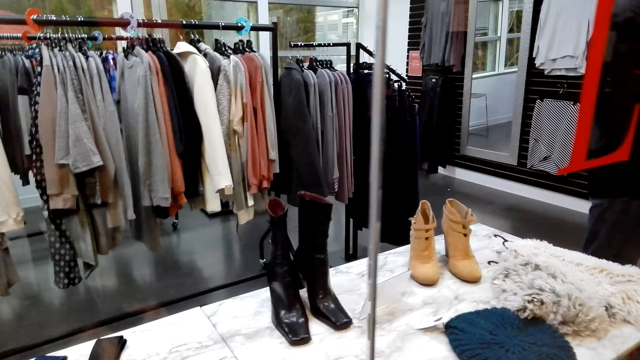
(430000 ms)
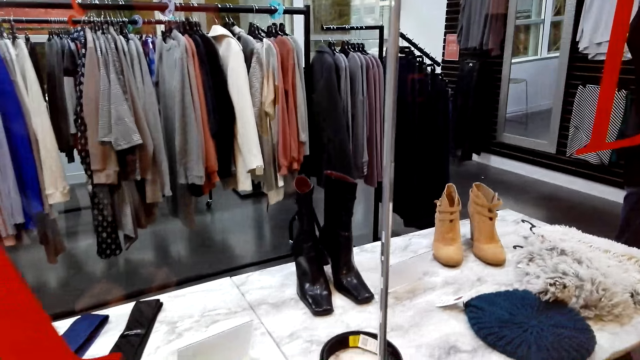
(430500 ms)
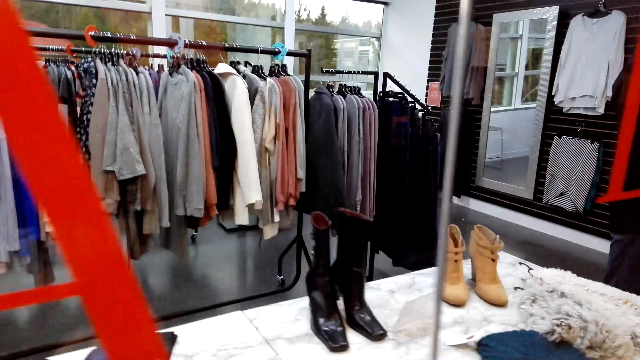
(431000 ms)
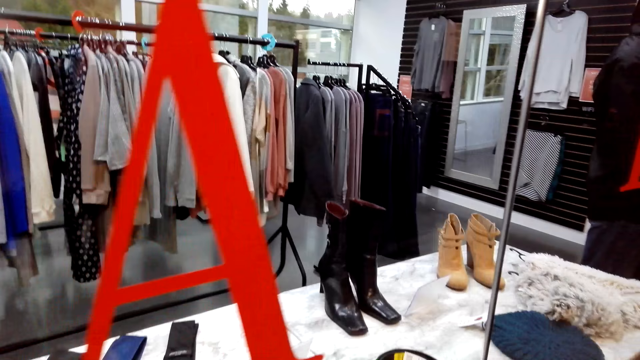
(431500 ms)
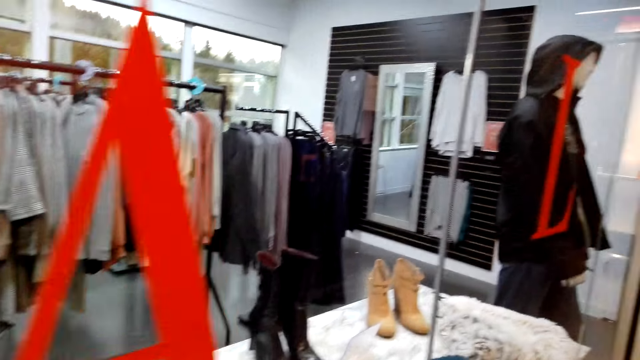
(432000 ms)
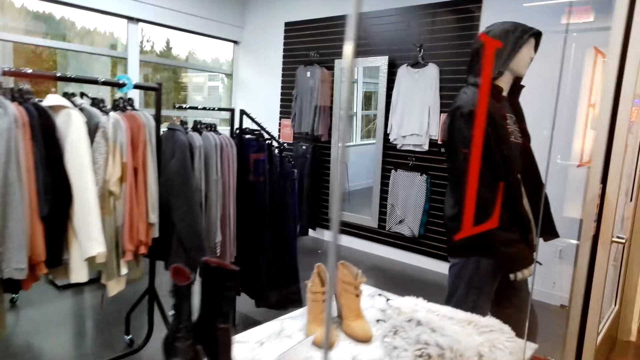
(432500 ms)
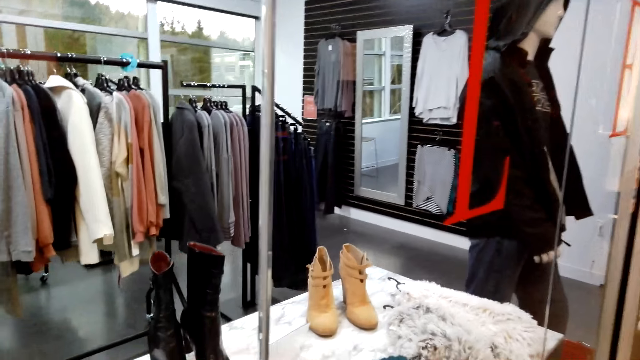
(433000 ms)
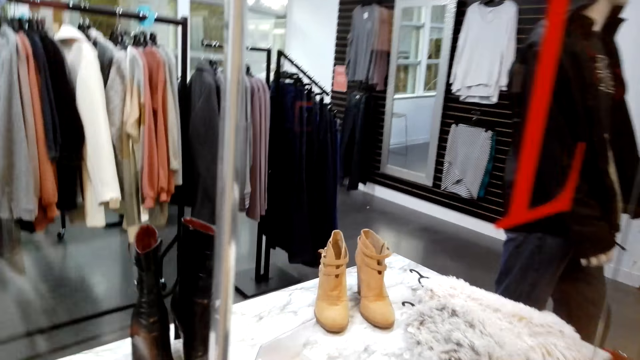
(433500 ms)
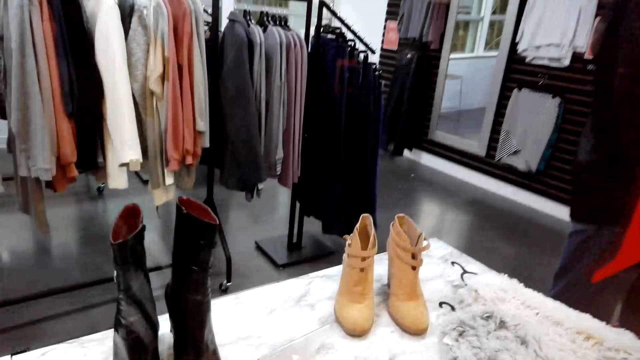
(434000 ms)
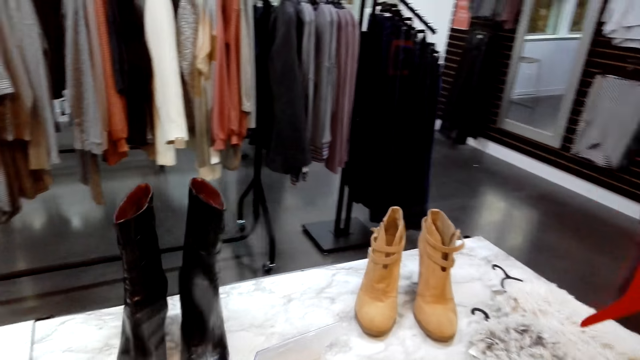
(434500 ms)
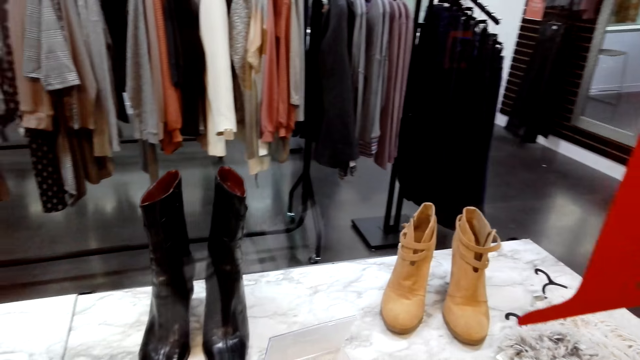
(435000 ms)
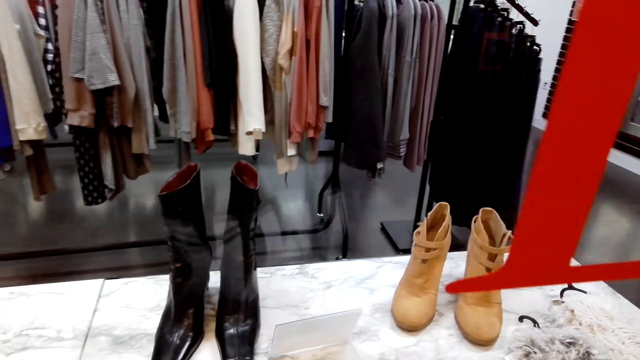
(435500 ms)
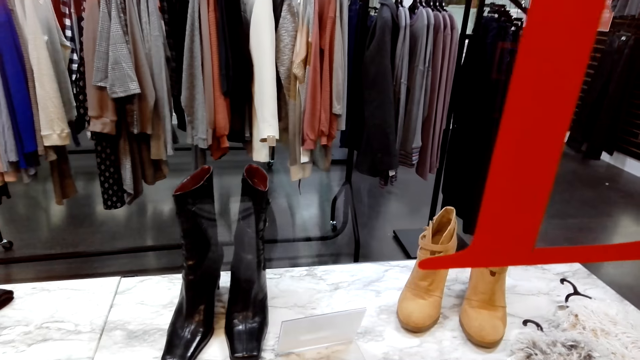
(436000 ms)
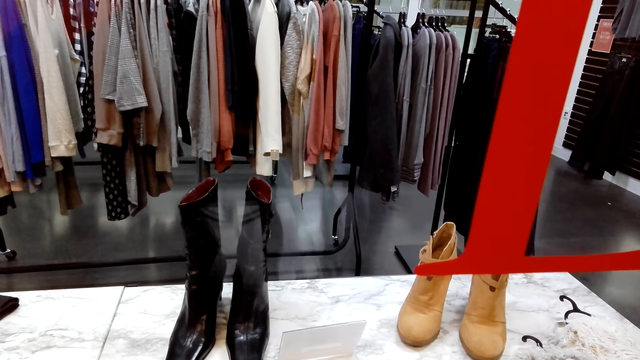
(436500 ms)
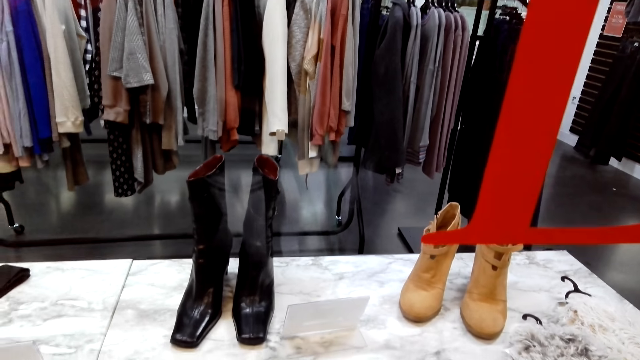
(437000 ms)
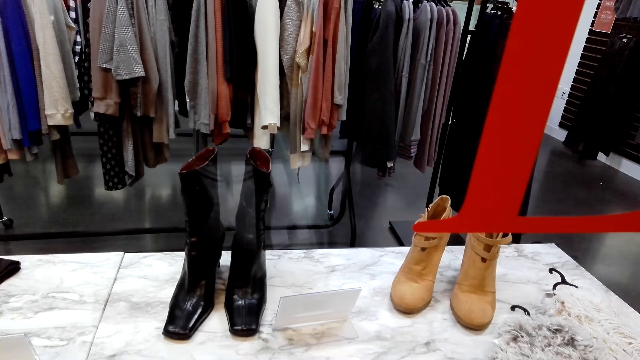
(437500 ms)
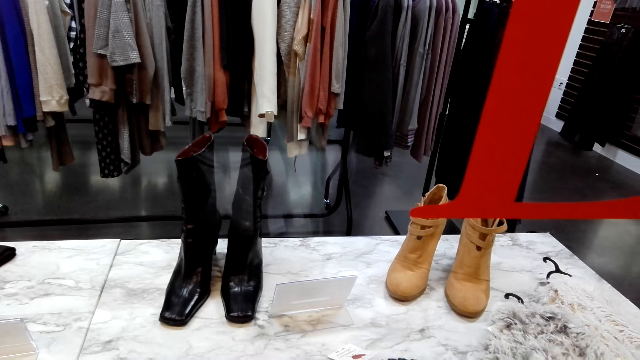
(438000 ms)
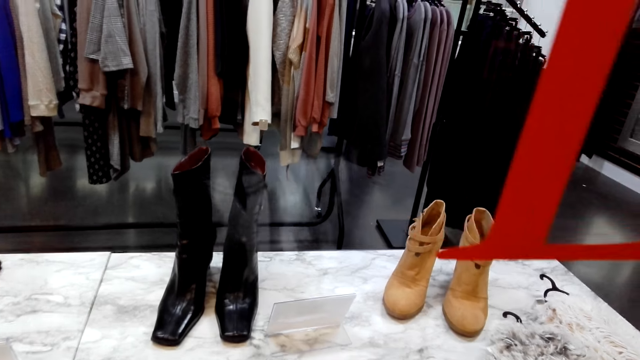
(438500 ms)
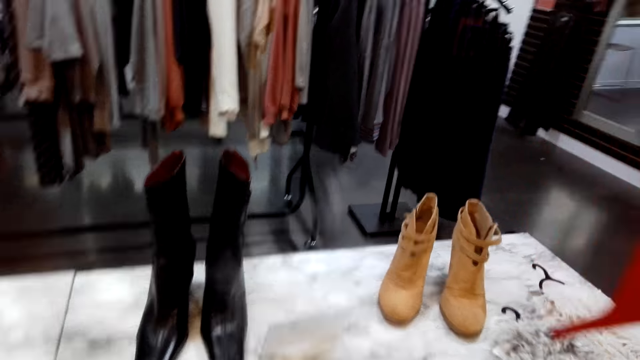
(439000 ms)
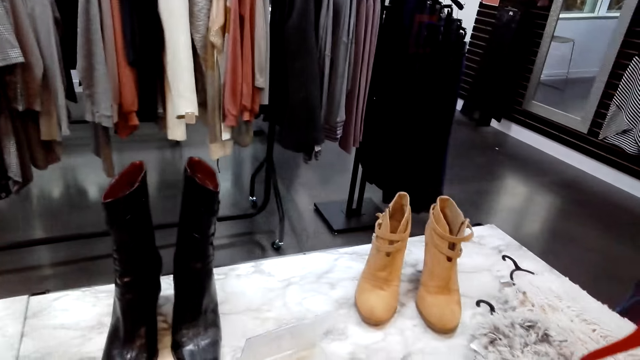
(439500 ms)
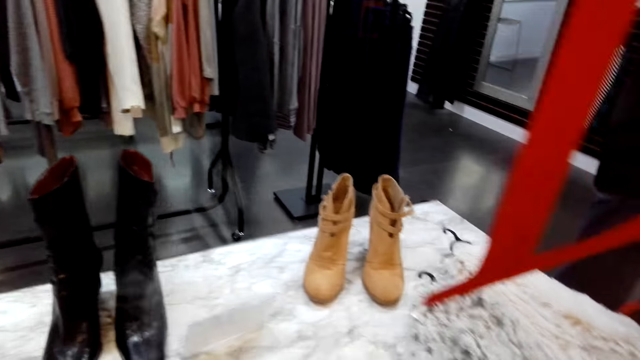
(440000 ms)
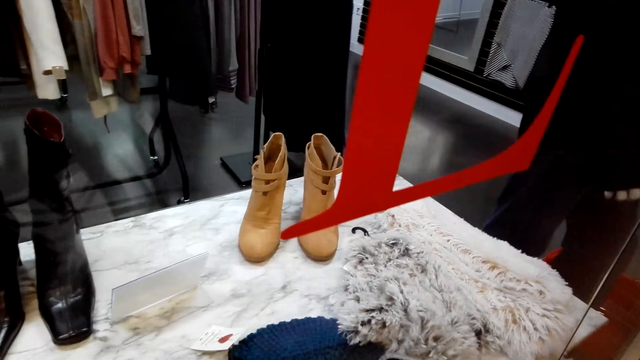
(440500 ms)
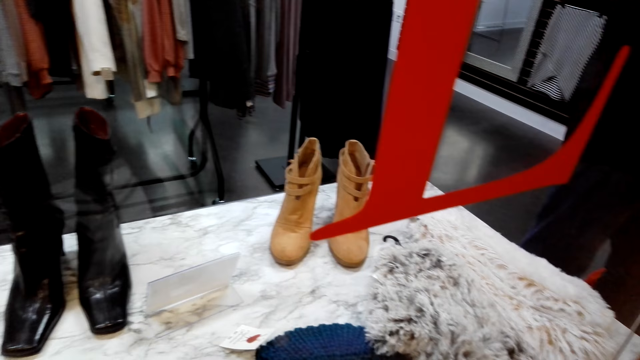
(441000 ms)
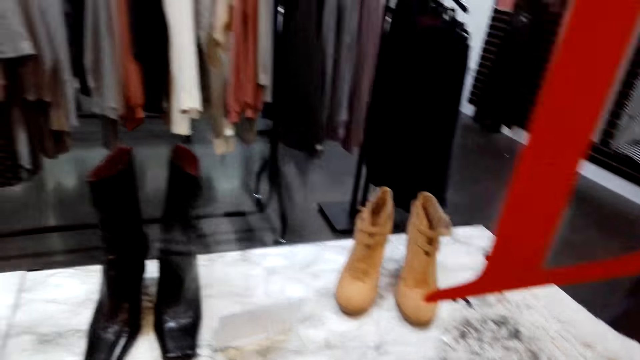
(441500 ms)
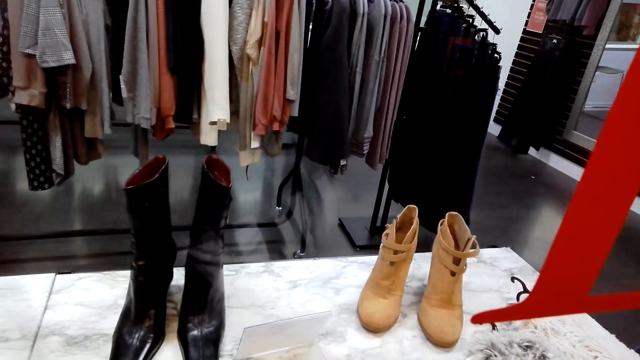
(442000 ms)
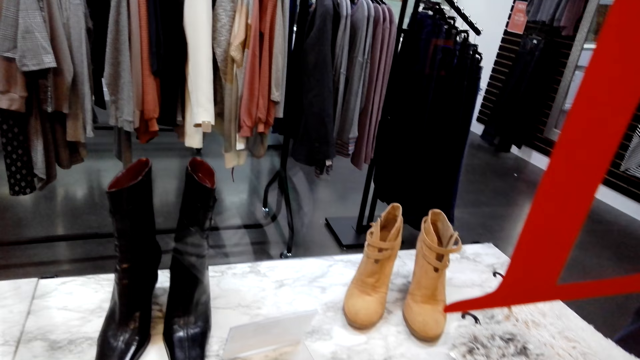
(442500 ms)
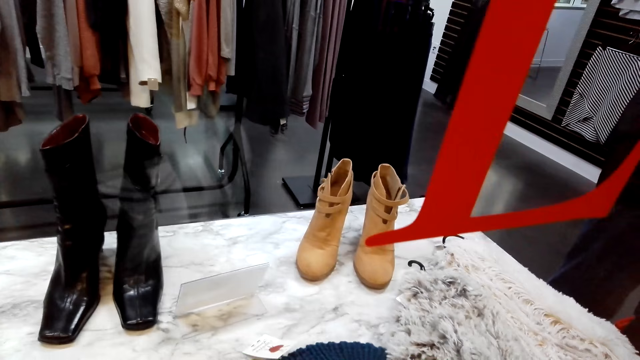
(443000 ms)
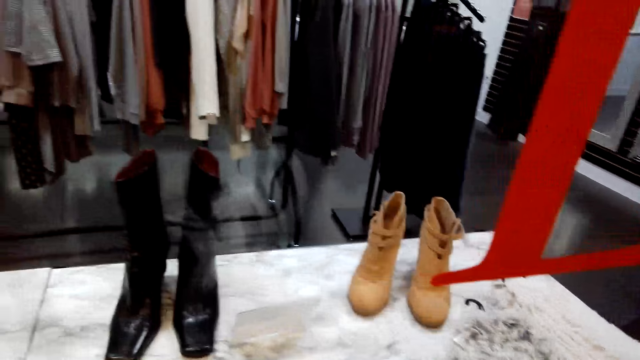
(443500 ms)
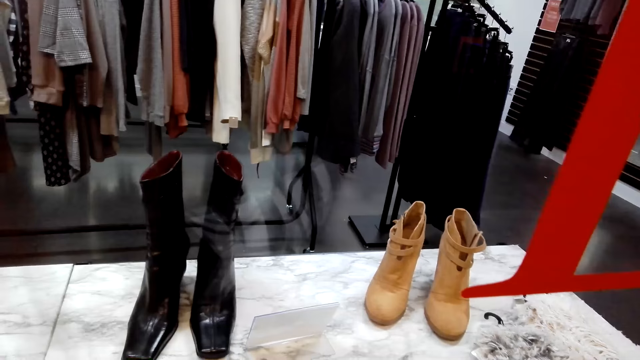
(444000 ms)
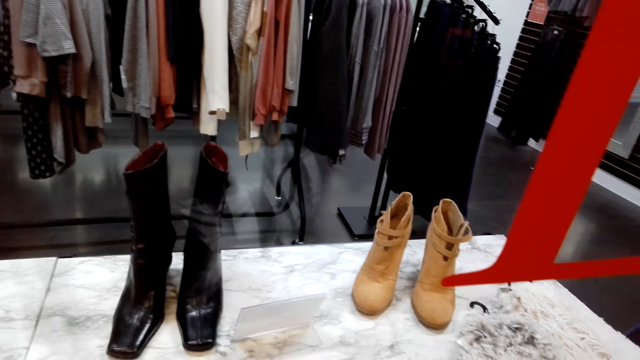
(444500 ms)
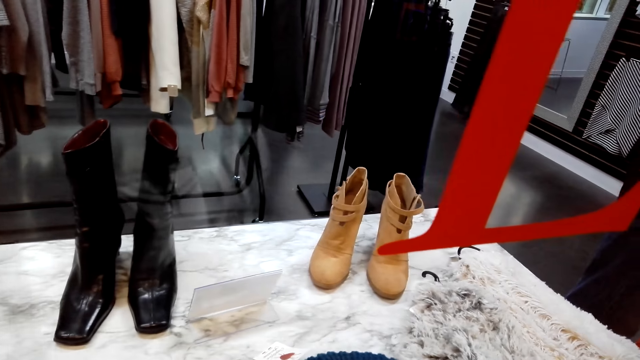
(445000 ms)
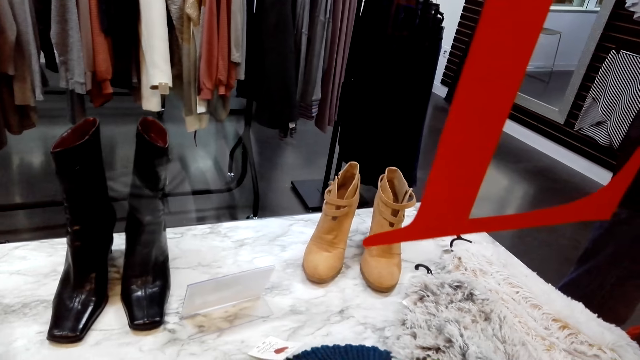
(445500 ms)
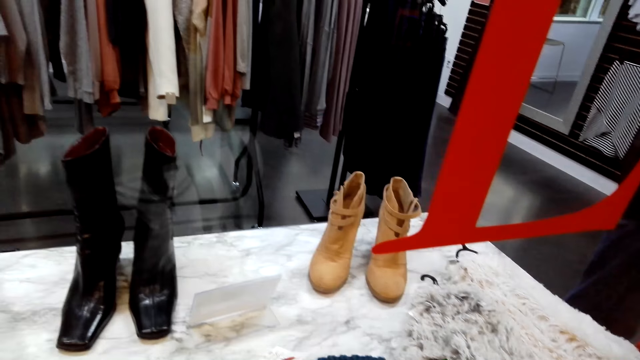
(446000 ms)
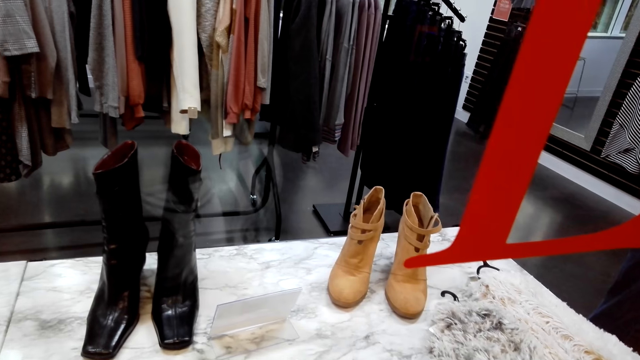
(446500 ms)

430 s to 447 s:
The camera wearer looks around.

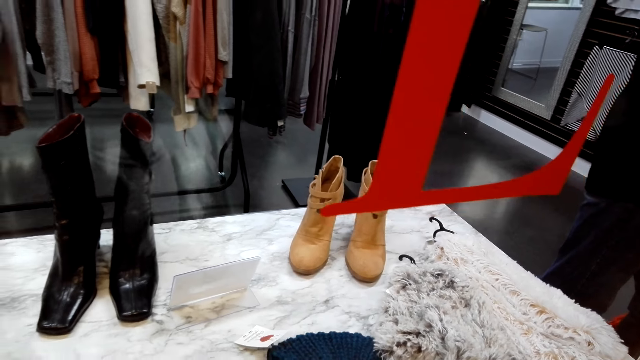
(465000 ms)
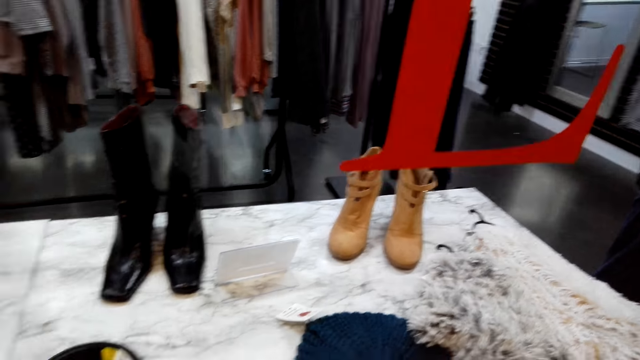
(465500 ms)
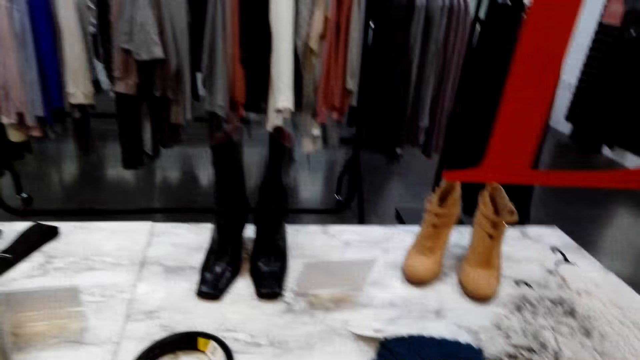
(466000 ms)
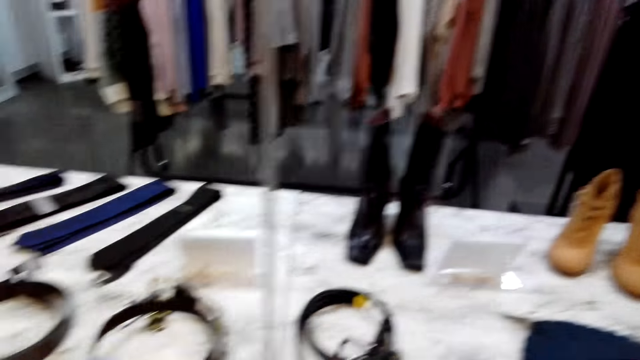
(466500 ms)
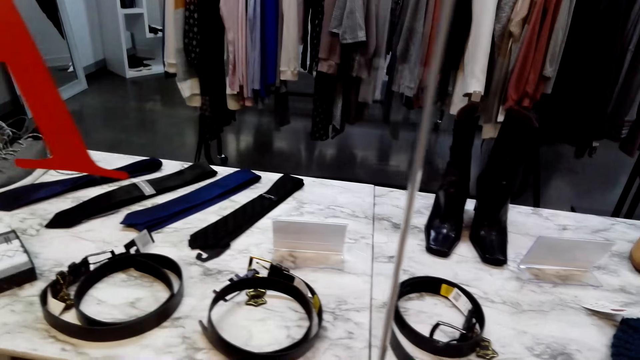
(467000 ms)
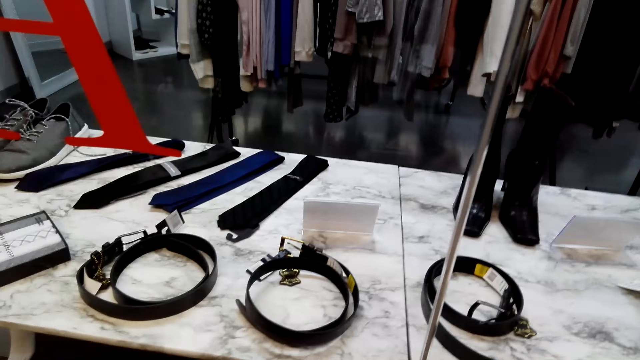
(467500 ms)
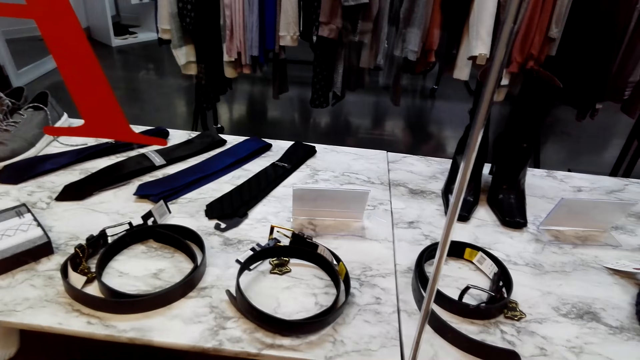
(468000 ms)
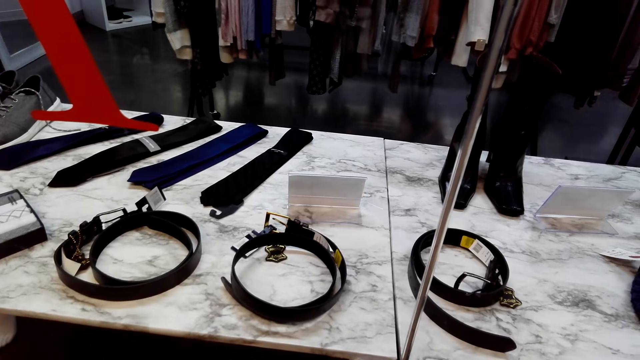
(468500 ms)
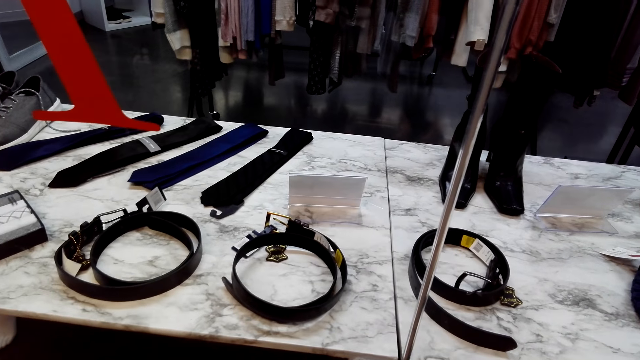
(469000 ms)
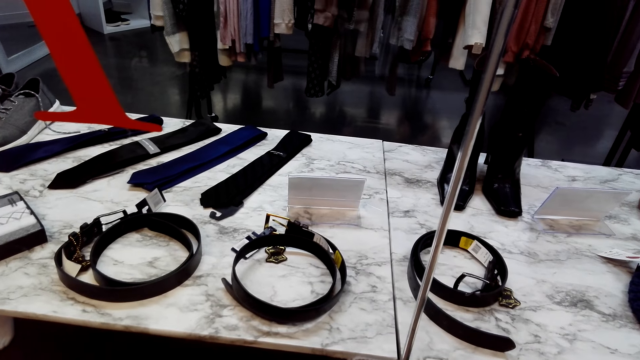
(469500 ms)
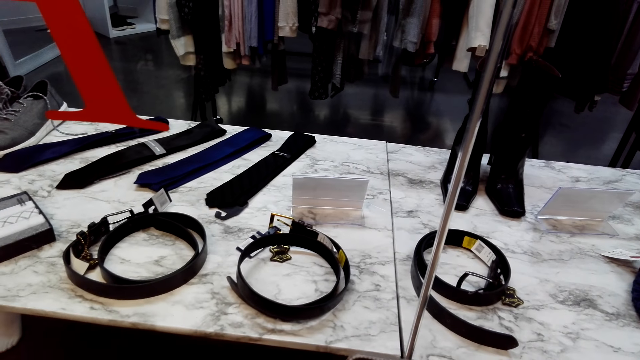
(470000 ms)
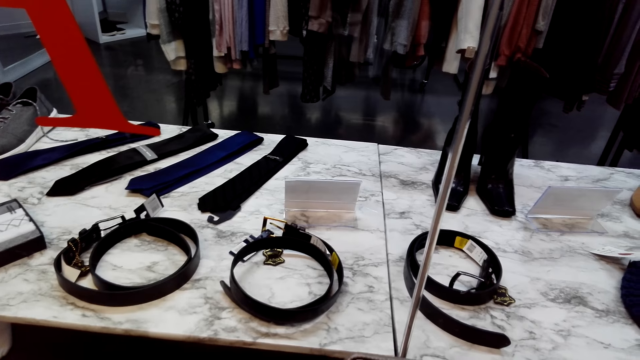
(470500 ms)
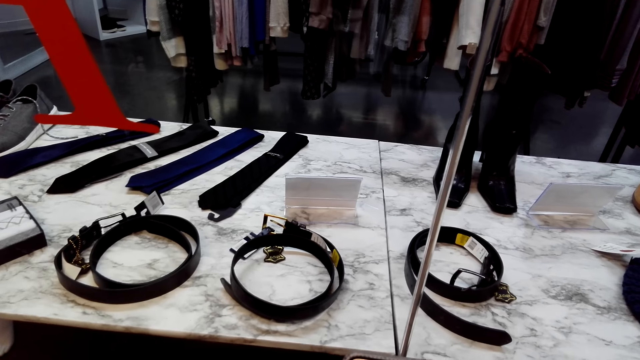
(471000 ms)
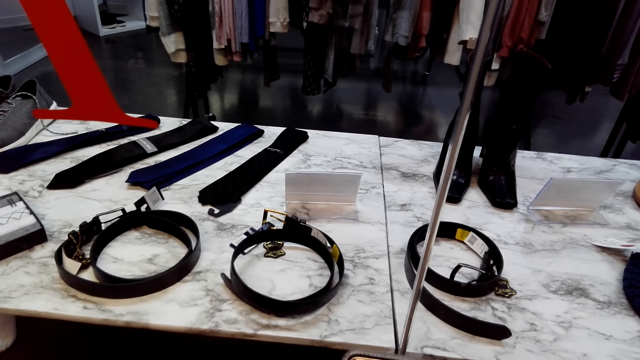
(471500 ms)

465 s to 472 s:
The camera wearer looks around. They stare at the belt on top of the table.
